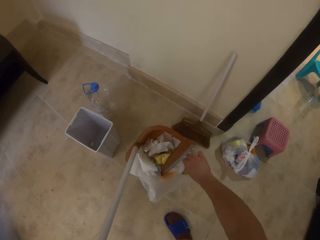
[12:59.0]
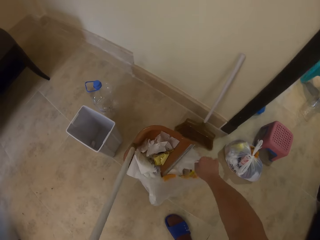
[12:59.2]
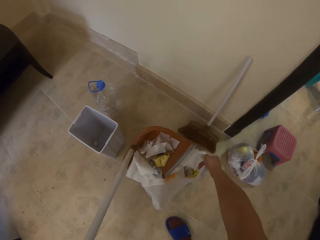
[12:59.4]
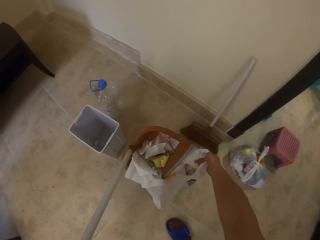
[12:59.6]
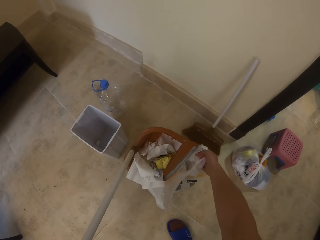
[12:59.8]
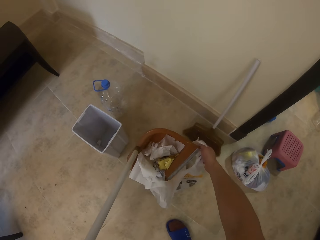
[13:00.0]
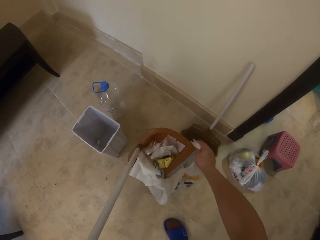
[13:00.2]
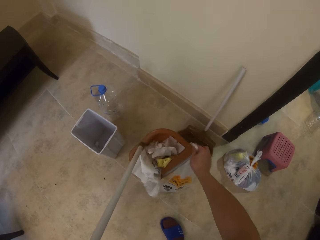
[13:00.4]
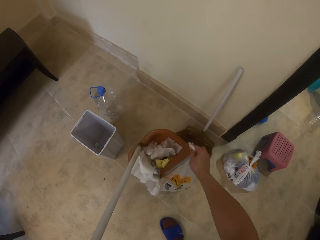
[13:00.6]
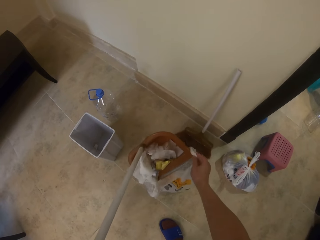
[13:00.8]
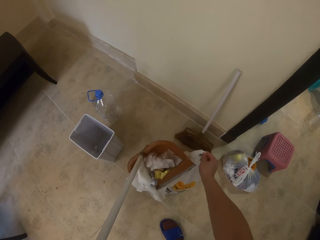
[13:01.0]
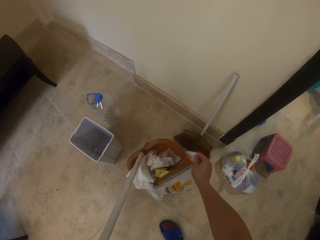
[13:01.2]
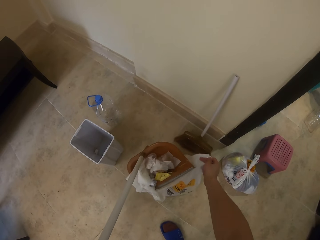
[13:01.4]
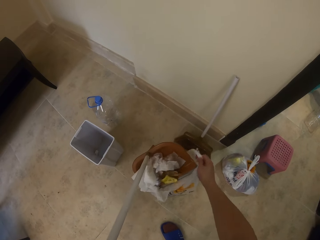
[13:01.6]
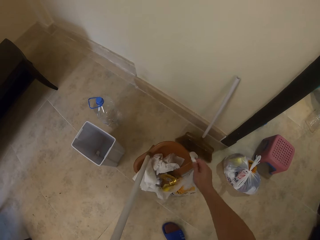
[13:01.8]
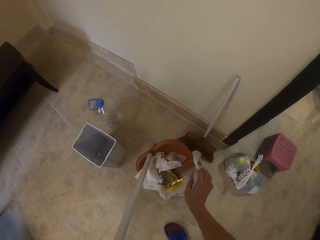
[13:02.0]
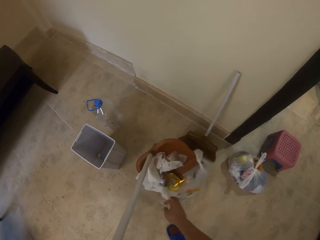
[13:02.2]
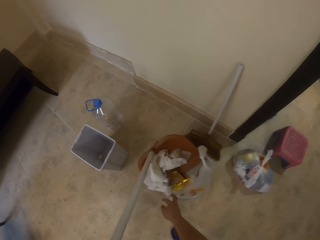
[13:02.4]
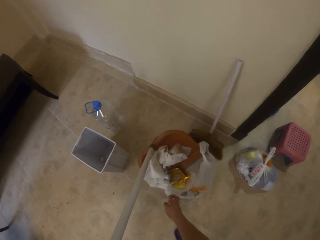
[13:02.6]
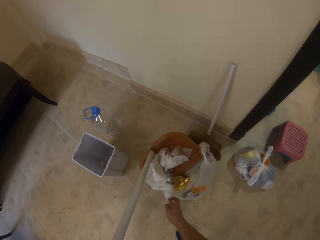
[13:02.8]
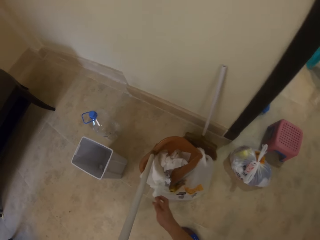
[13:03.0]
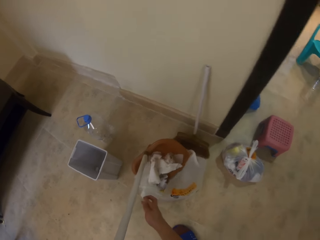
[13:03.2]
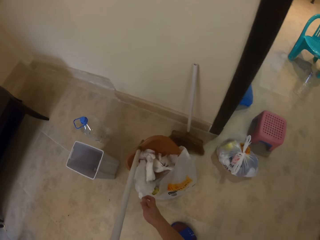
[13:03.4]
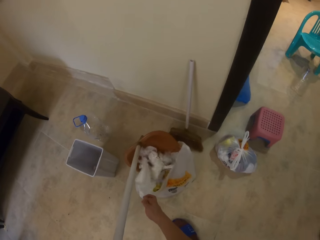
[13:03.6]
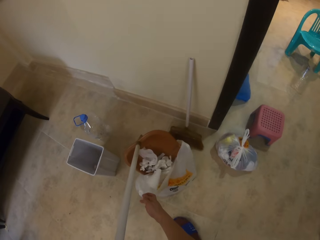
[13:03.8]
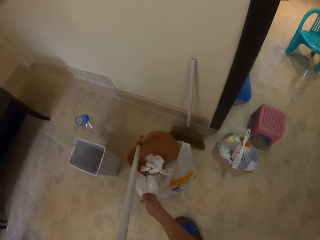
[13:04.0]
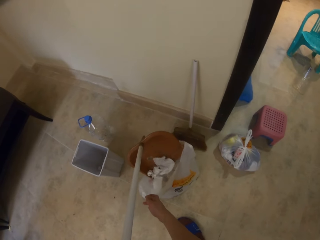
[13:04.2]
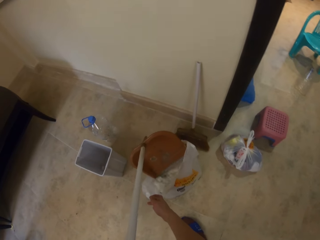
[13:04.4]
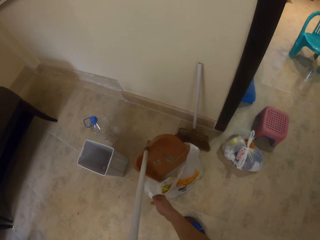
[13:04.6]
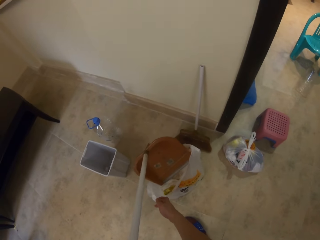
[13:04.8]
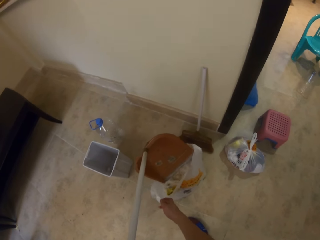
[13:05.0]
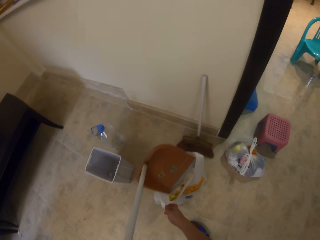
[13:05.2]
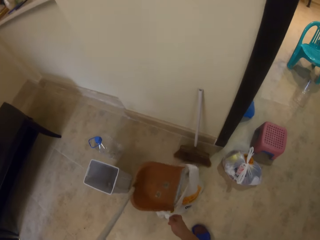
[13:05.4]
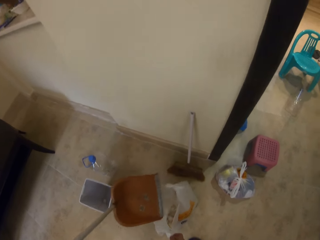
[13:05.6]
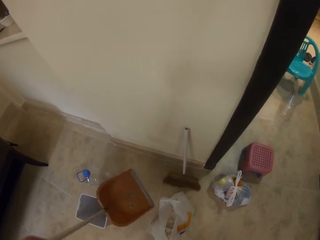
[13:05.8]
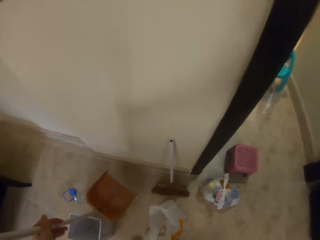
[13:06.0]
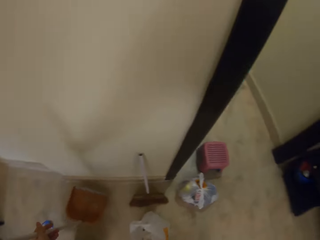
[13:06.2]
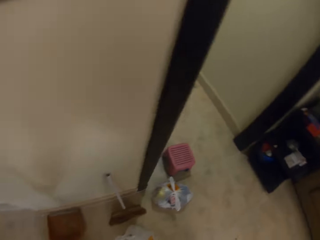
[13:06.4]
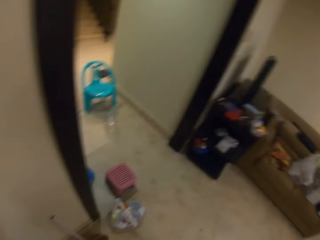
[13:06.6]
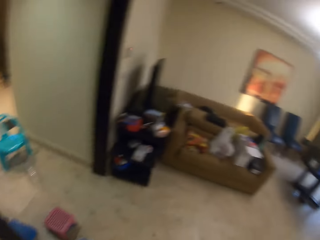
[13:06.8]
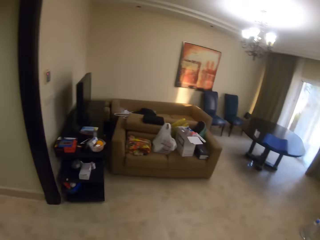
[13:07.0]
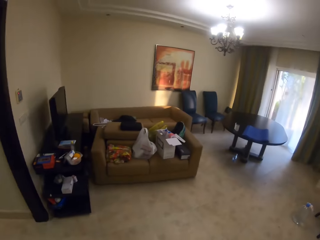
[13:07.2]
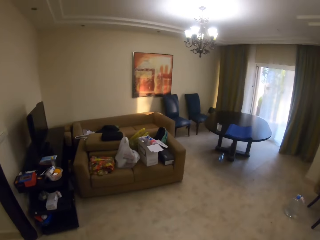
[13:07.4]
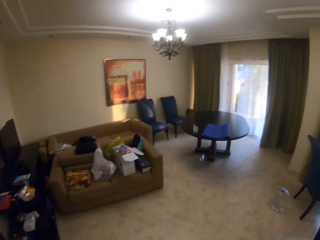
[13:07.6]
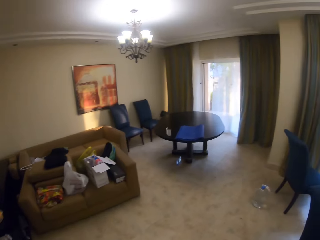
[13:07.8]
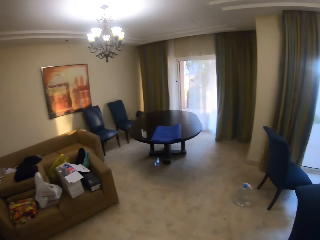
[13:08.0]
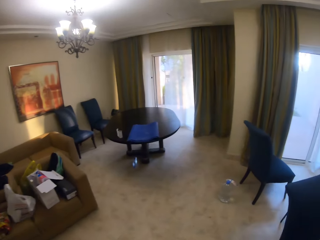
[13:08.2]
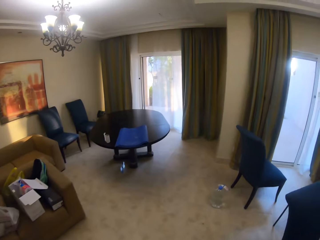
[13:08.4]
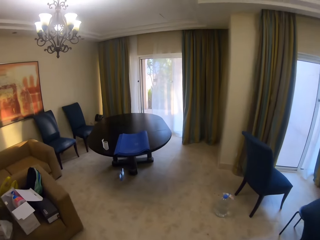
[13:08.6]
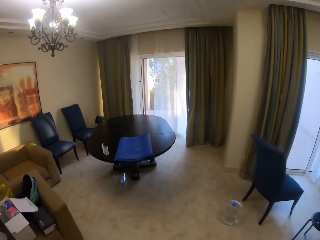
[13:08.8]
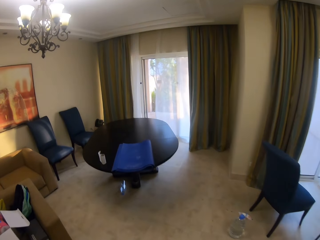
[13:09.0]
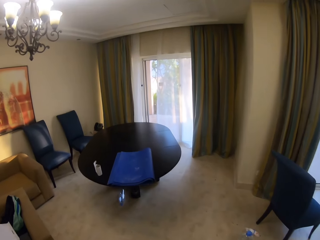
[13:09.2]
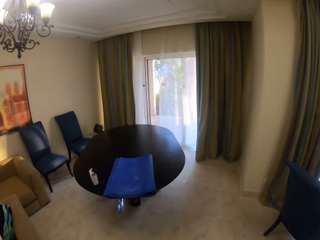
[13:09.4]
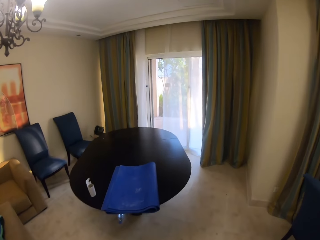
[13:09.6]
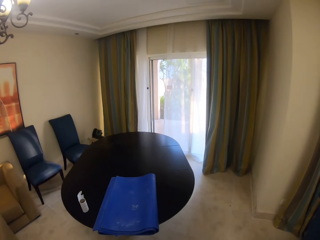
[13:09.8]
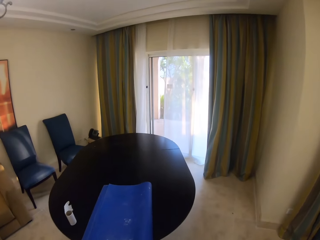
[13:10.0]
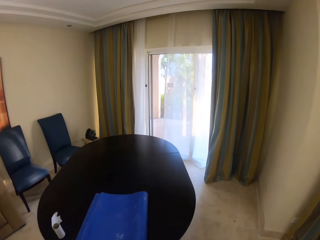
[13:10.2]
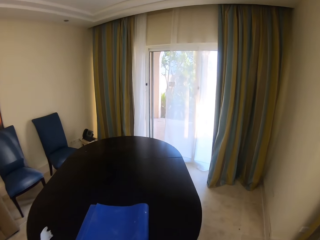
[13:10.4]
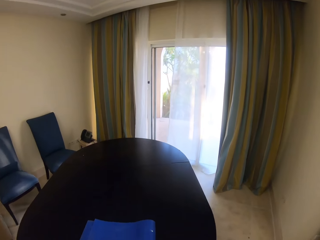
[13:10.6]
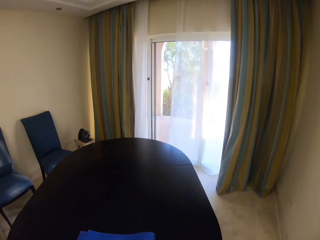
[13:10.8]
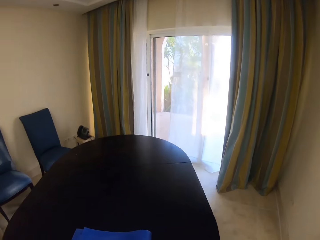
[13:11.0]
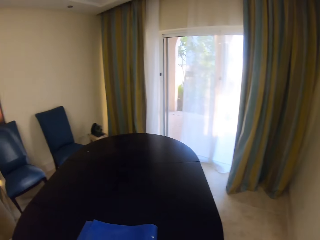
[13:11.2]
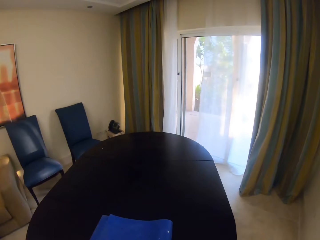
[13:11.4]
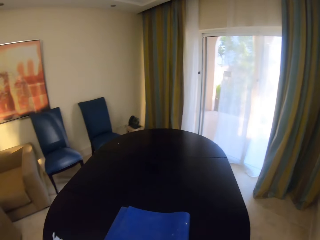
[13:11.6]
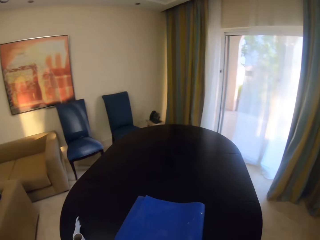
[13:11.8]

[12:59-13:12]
The camera wearer puts the litter in the nylon bag. They place the dust collector, turn right, and walk forward.

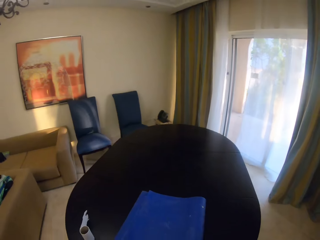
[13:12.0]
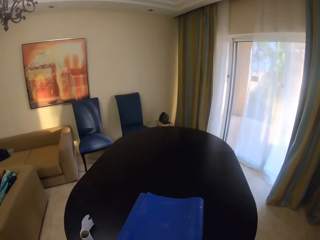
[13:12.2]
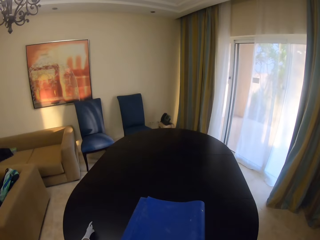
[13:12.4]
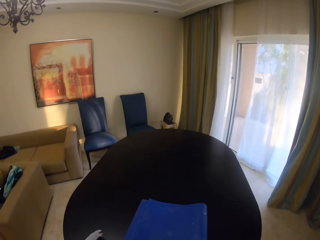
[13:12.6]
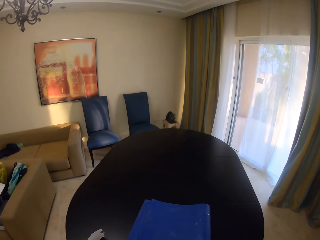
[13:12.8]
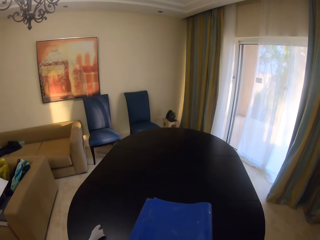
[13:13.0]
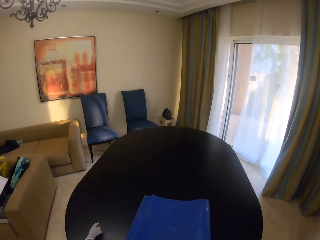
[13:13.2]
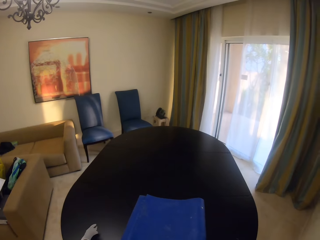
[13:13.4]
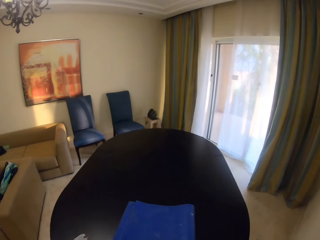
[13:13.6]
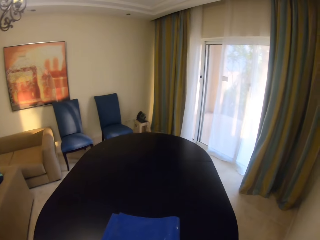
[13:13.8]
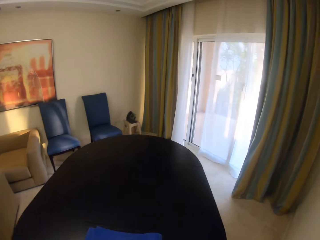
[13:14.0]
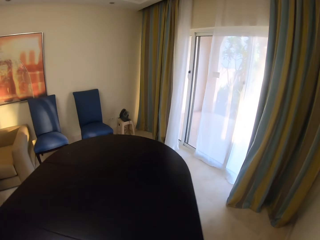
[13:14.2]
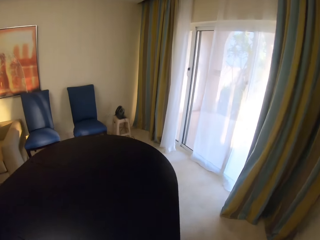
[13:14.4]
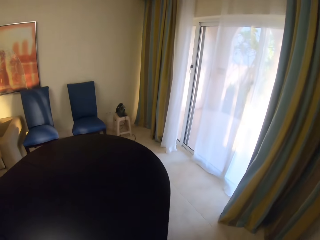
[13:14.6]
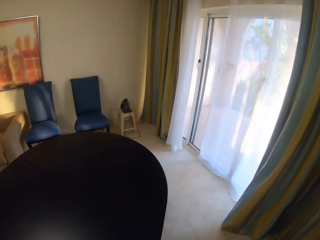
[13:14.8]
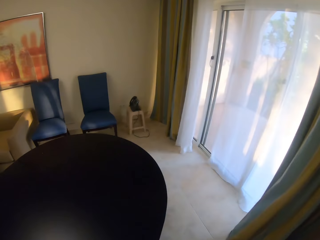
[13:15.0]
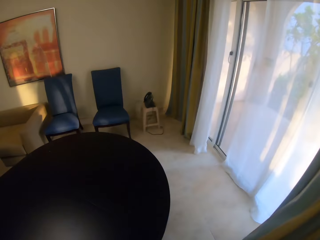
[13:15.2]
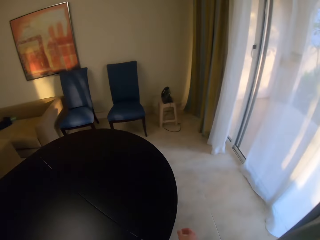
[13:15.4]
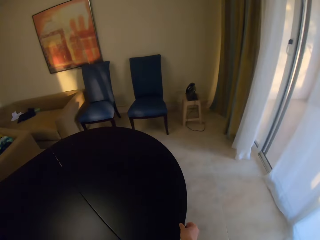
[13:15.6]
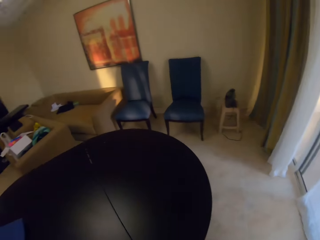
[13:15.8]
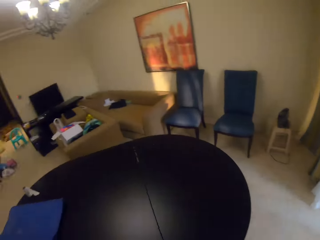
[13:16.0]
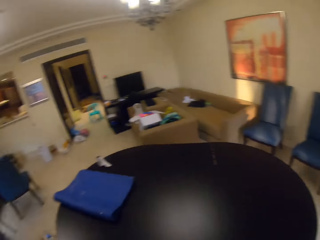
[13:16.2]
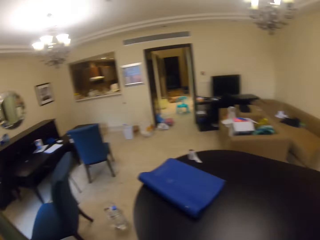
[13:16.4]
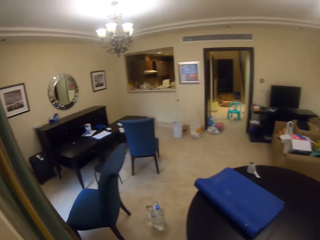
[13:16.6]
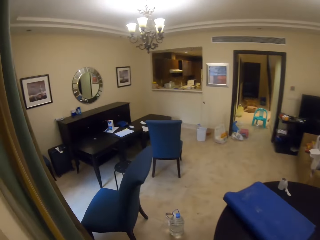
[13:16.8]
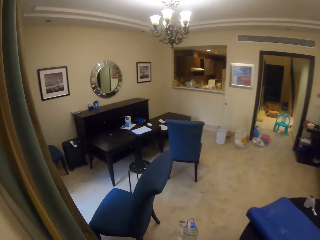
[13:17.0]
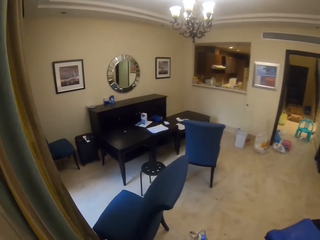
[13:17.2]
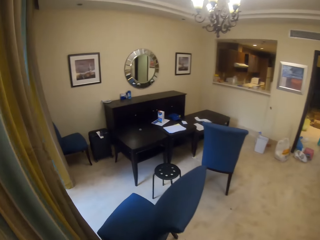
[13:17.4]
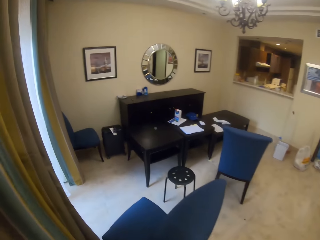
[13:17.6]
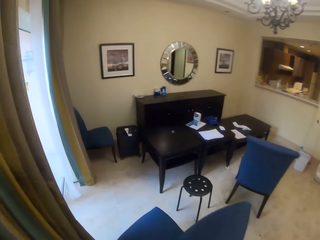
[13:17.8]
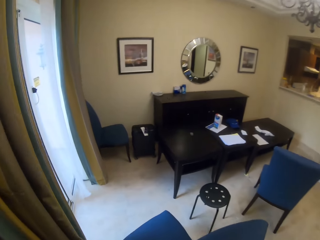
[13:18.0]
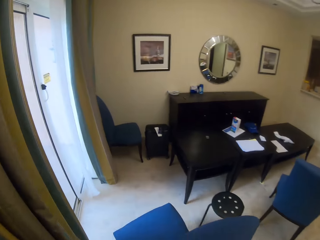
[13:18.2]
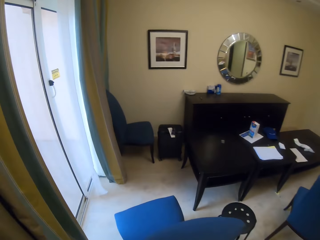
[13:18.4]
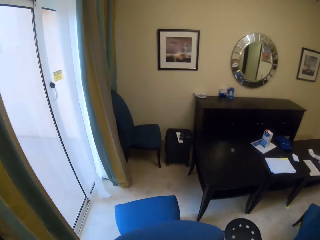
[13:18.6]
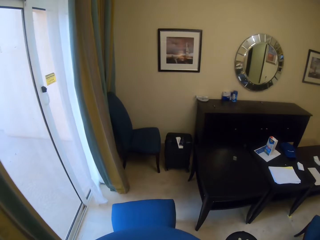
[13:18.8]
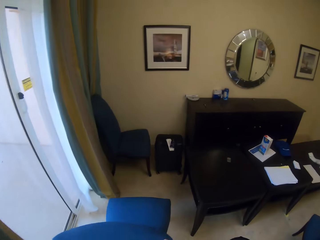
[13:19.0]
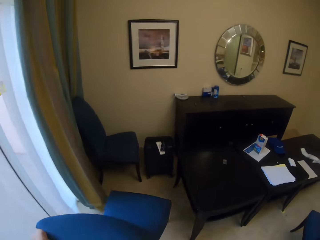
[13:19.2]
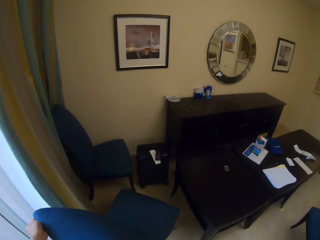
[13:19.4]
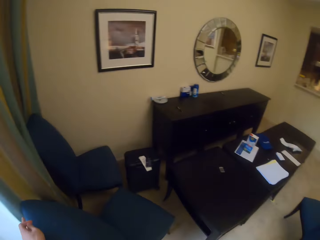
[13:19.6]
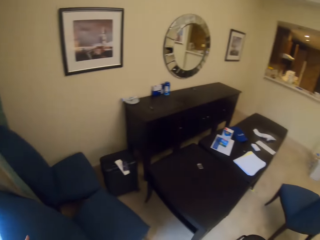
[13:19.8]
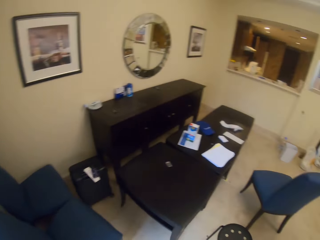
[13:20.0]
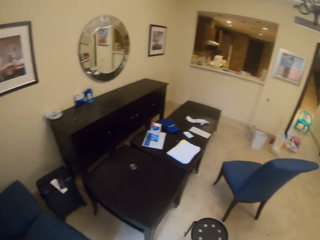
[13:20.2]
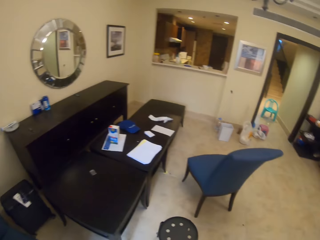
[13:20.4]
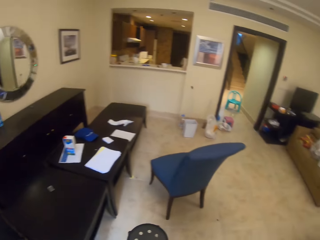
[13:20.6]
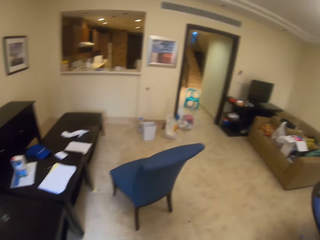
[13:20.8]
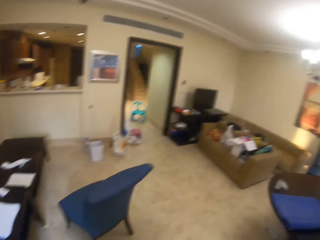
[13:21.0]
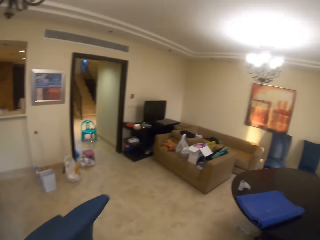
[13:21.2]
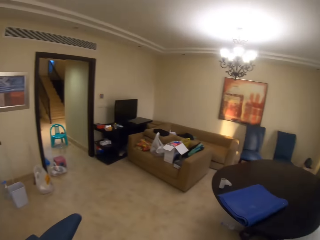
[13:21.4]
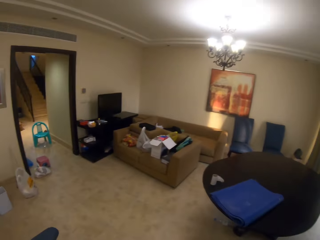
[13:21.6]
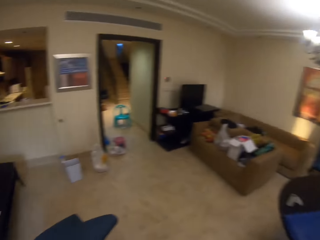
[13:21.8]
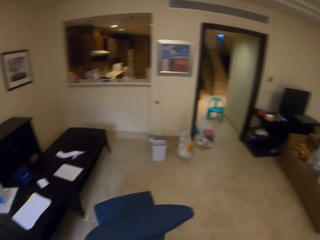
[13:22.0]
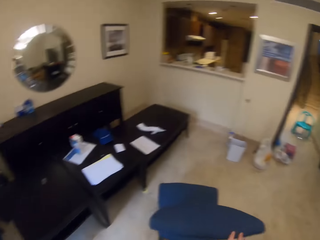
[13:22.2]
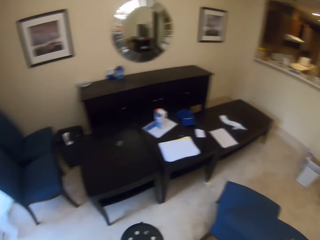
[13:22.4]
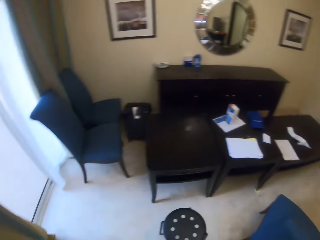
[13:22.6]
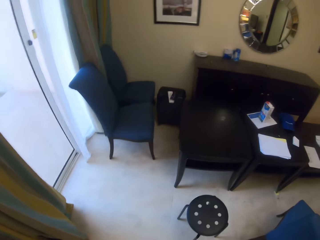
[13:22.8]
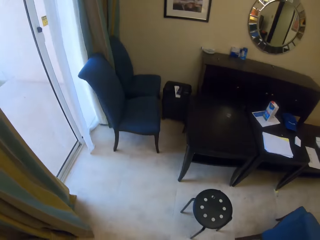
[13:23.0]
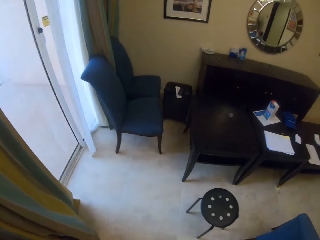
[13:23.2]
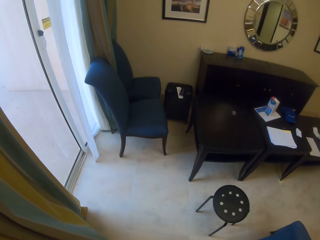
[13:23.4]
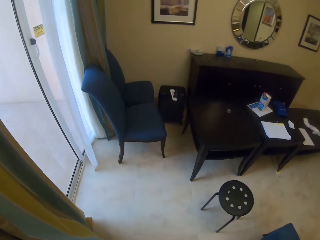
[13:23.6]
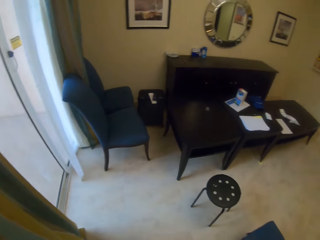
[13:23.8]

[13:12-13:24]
The camera wearer turns back. They walk forward. They push a seat forward. They turn right. They walk forward. They turn left. They pull a seat. They look left.
